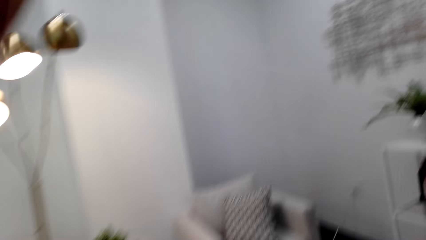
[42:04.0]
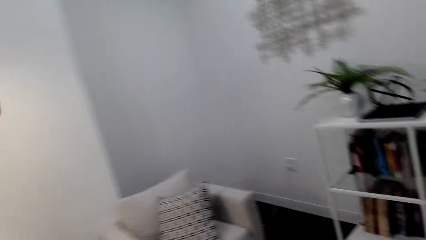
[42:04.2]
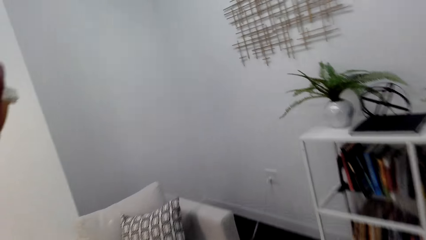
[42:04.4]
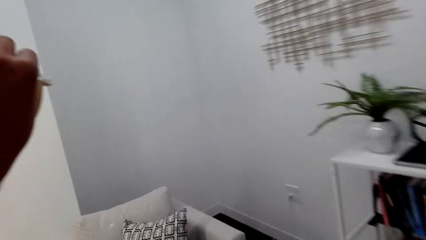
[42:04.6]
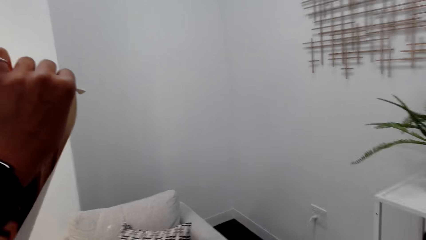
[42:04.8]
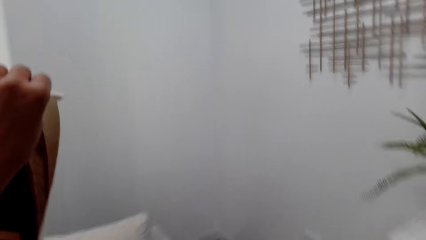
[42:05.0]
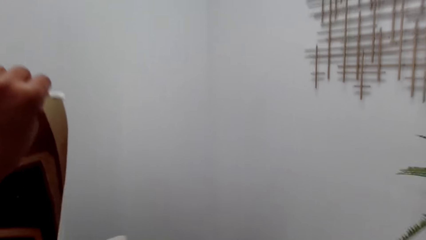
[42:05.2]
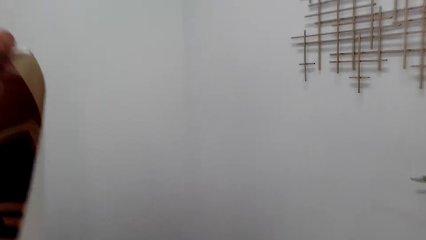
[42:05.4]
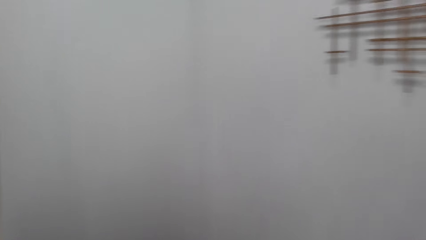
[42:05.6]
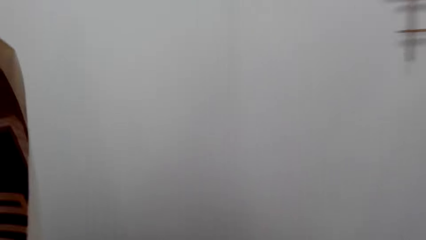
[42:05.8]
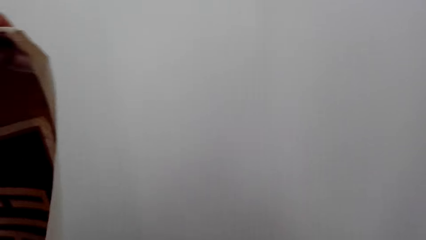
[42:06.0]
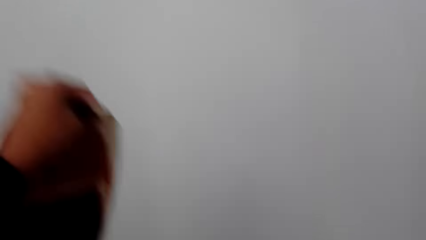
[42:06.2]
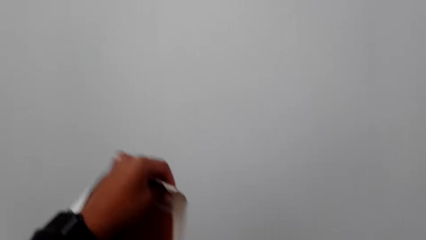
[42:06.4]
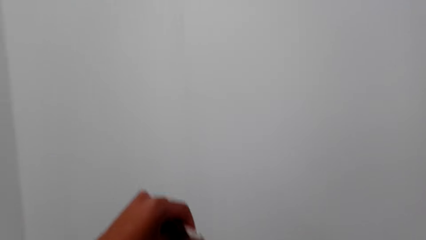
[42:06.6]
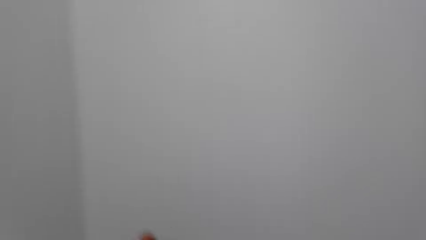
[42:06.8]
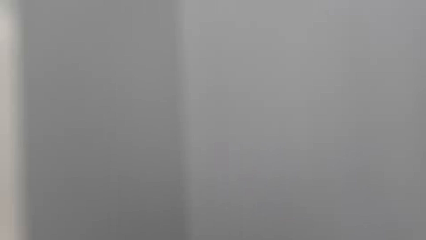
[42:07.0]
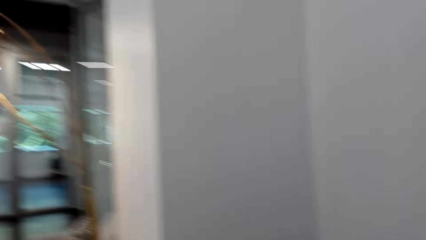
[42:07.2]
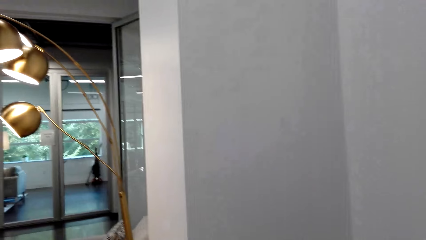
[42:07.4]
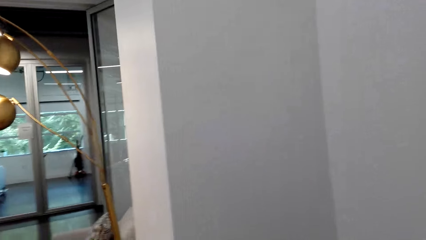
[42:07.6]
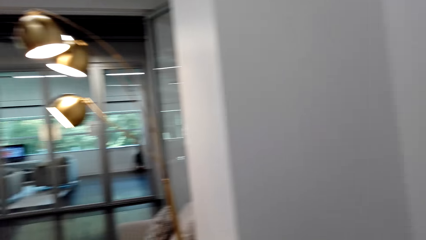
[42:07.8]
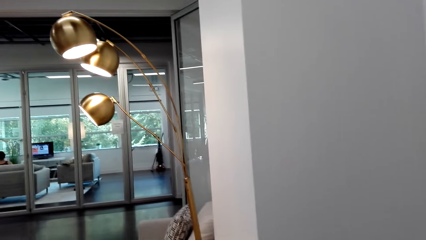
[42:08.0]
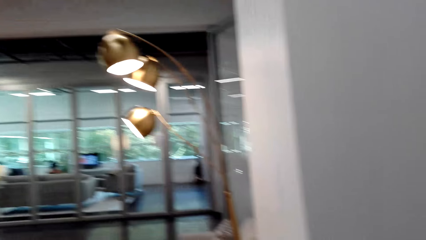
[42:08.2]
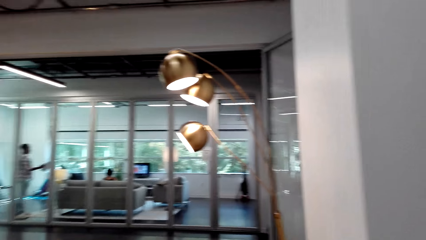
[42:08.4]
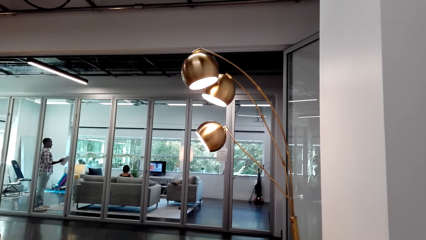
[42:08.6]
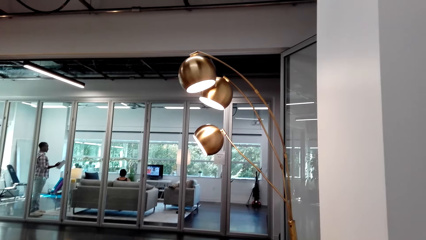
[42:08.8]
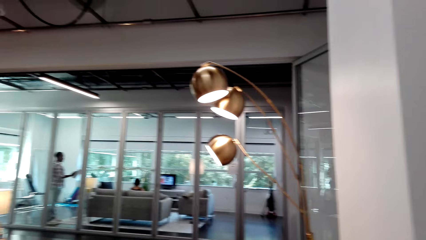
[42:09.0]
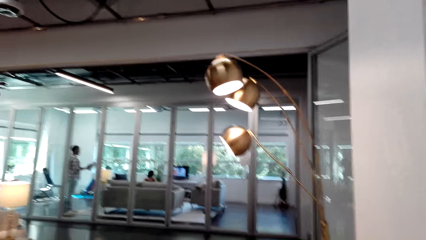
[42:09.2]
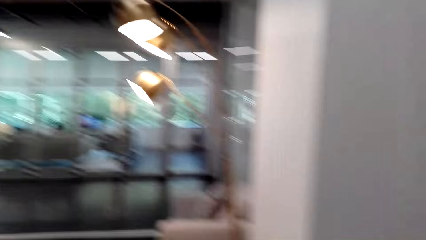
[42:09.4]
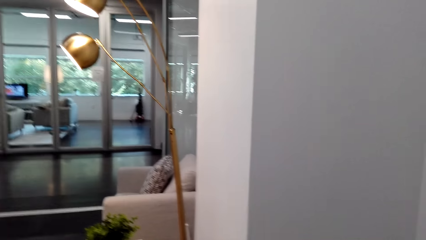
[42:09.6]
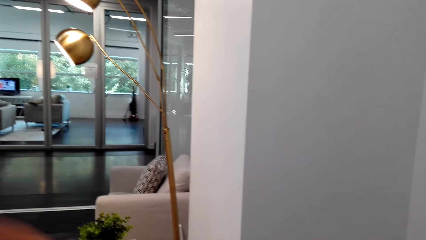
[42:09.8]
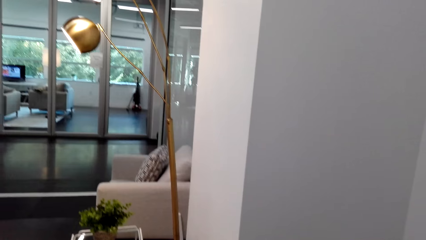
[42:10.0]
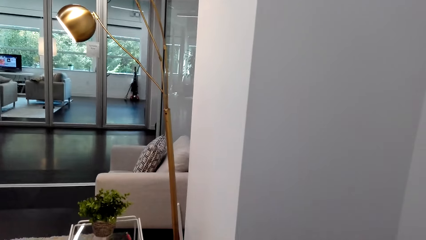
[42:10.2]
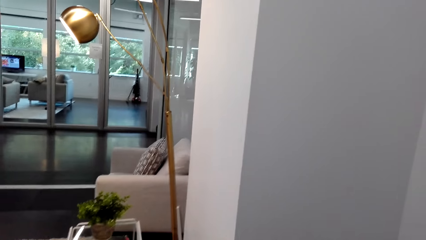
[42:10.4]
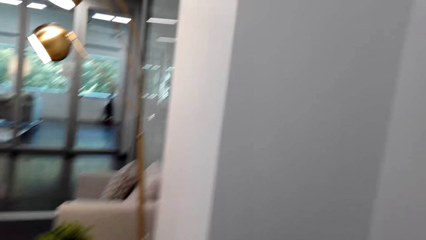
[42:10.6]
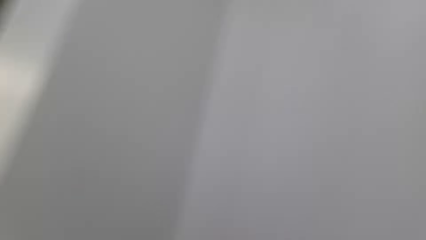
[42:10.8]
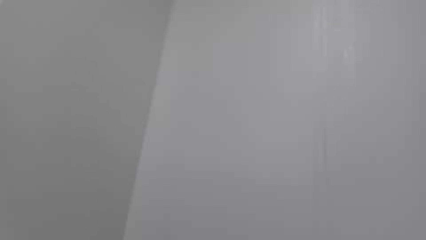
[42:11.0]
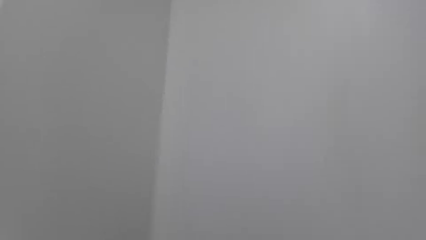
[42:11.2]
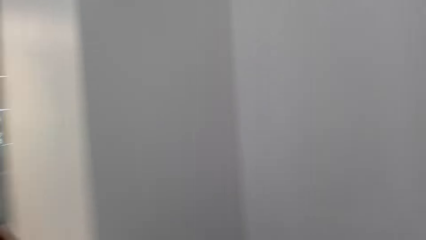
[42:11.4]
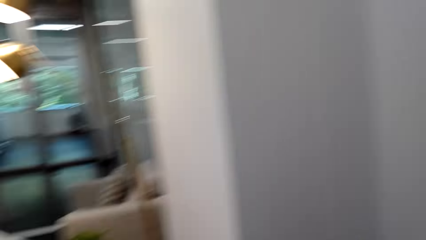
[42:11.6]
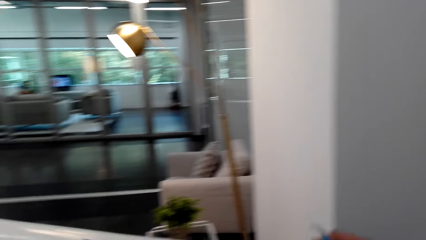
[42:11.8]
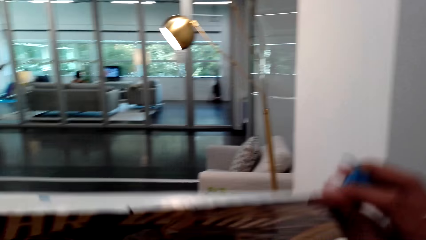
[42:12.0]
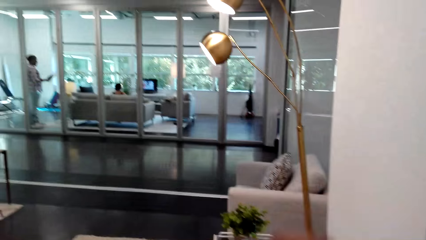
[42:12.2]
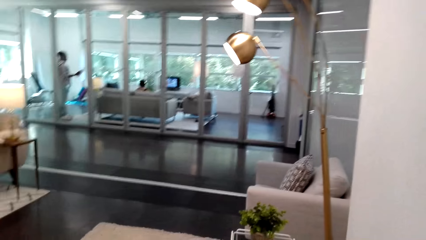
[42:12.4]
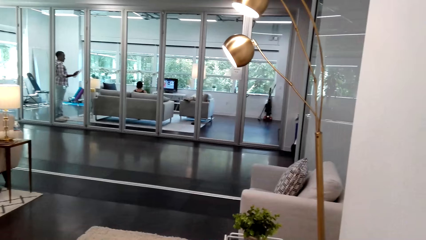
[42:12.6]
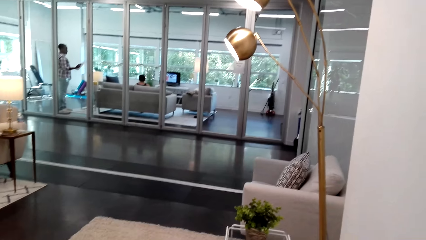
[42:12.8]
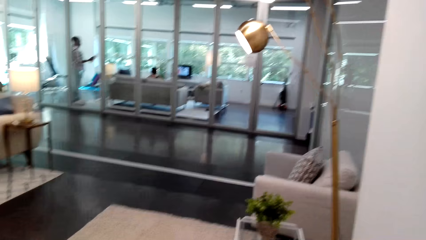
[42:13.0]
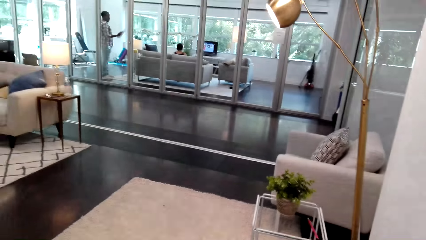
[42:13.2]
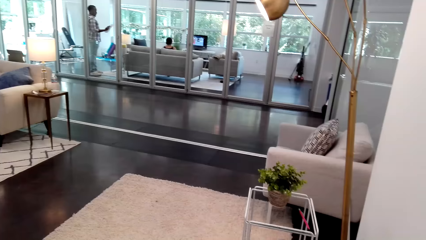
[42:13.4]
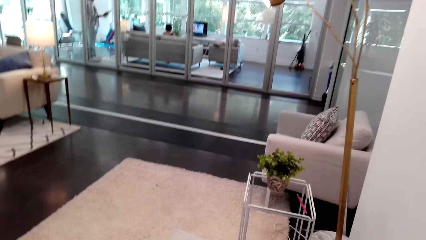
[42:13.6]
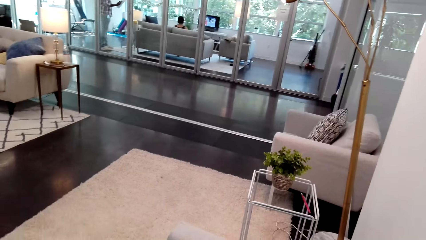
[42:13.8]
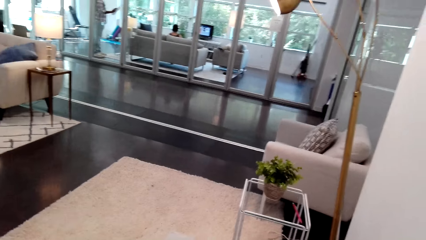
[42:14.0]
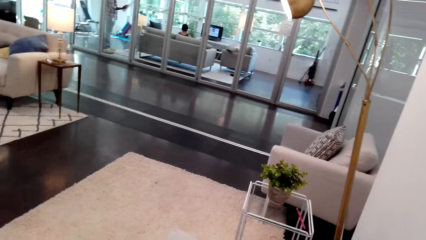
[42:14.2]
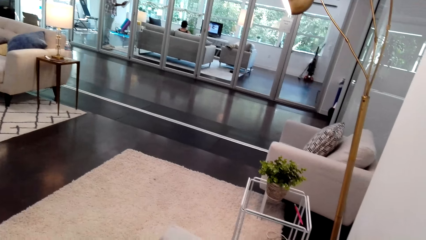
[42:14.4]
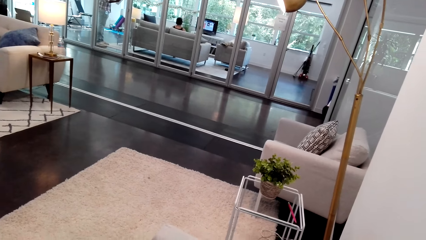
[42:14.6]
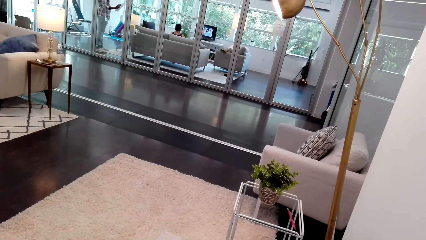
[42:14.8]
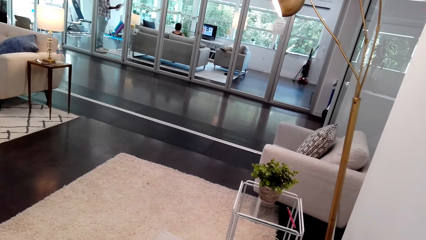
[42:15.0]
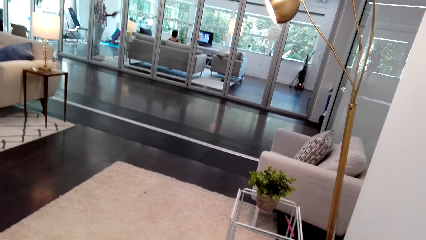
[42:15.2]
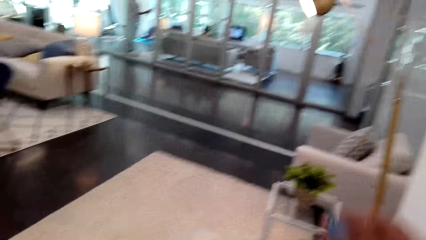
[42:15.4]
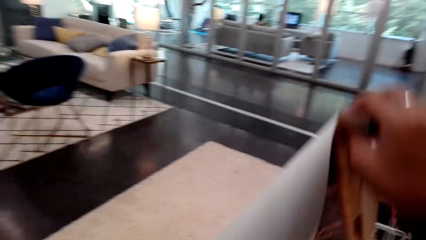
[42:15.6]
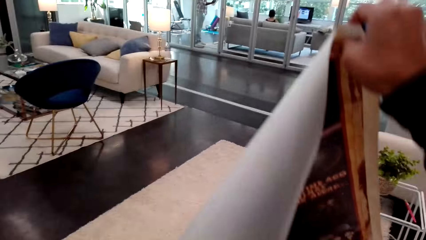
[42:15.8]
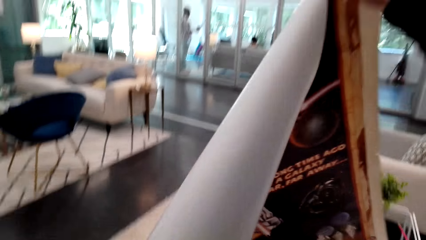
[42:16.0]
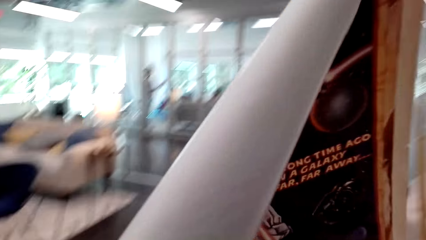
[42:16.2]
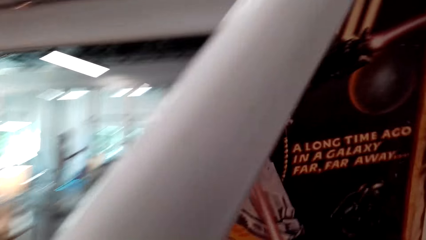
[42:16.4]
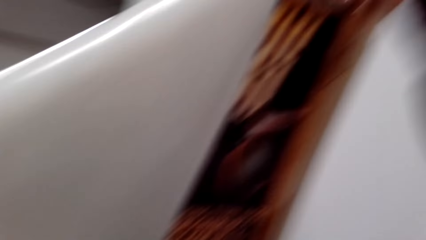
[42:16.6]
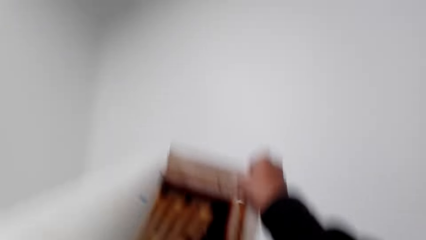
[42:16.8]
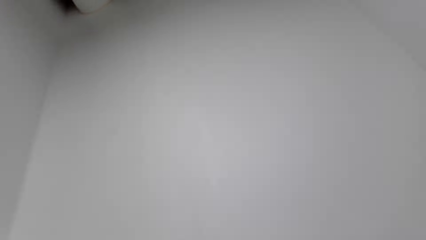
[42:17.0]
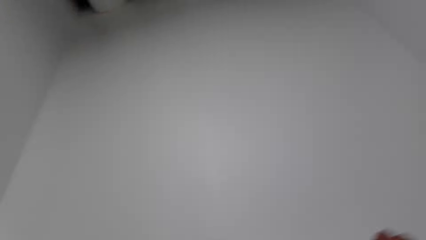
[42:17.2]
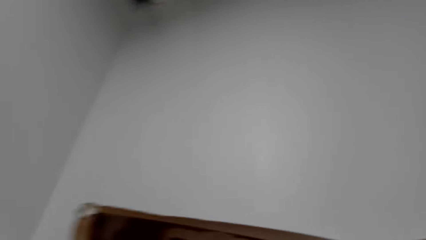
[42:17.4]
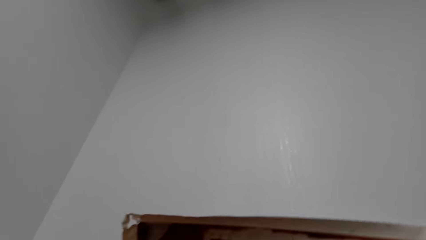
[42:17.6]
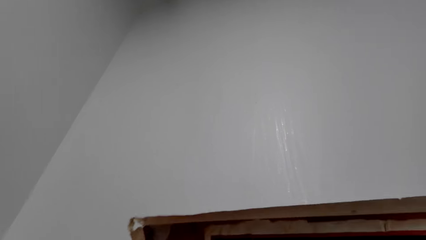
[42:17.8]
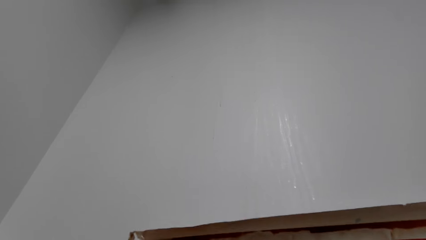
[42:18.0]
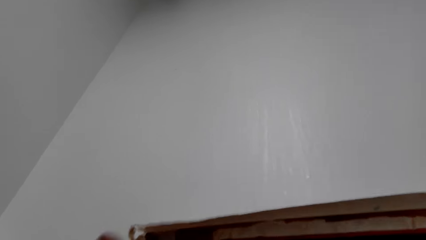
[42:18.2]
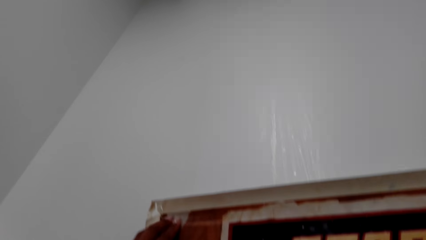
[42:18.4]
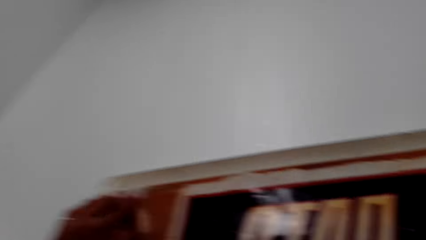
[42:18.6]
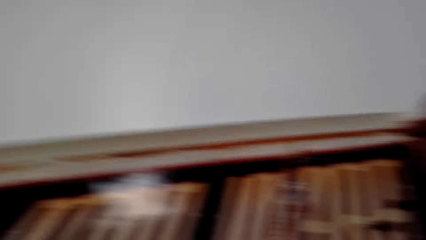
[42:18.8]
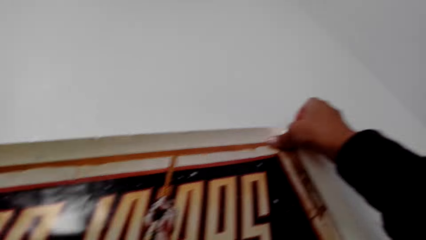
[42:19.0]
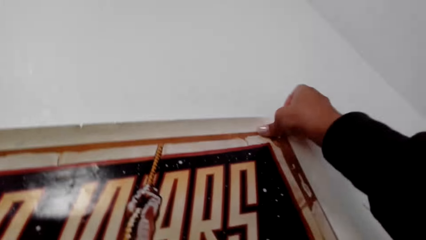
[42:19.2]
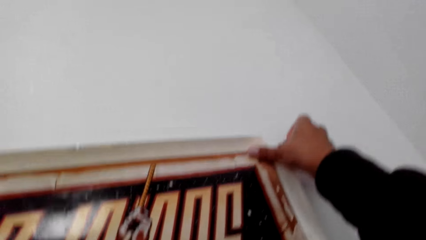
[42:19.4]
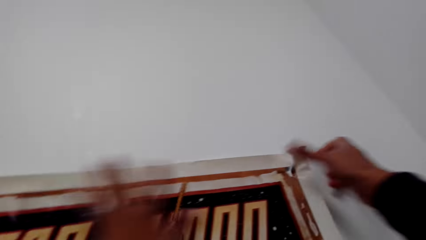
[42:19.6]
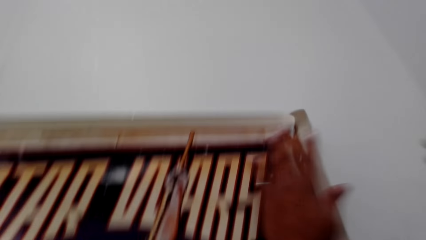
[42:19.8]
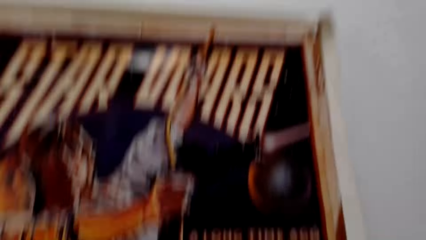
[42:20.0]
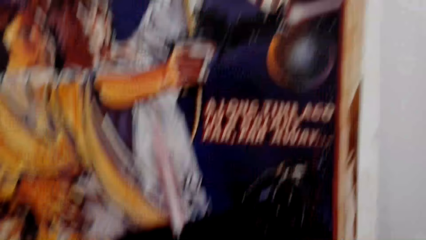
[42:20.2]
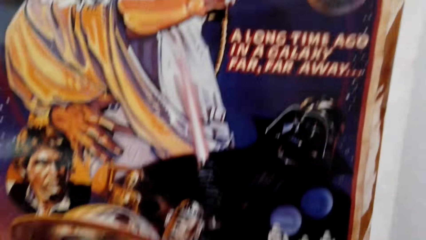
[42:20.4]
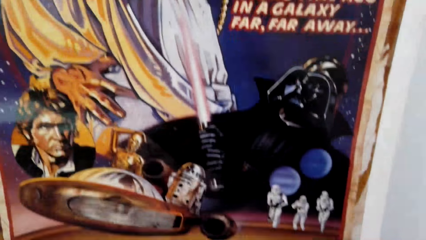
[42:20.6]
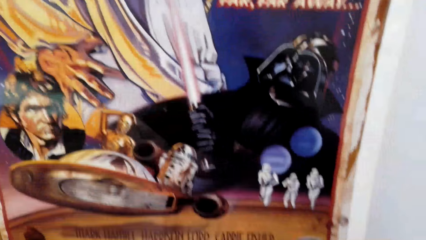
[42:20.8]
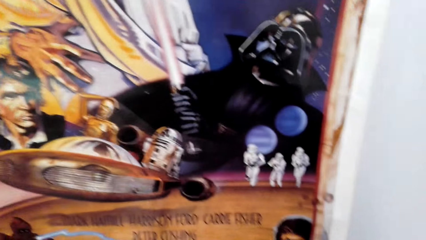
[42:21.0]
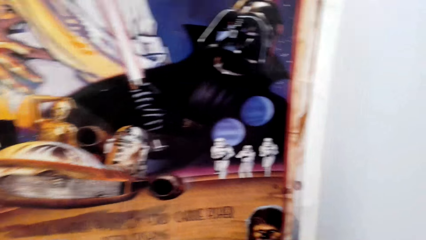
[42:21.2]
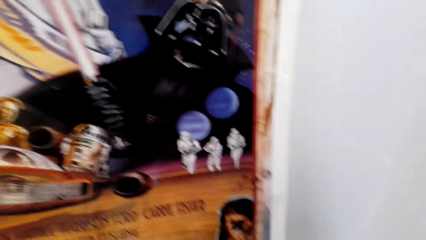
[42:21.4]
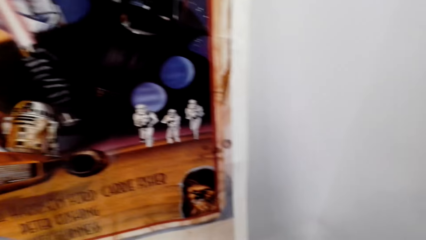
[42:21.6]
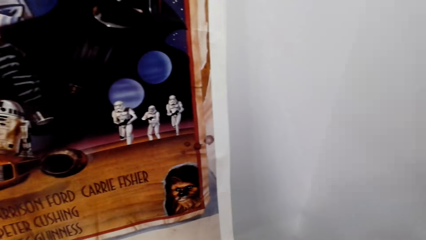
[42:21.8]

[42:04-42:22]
The camera wearer dialogues with a person. They put the wall sticker on the wall. They hold an art. They remove the wall sticker from the wall. They move around the house. They hold the hand up. They spread the art. They lift the wall sticker up. They put the wall sticker on the wall. They move around the house.
